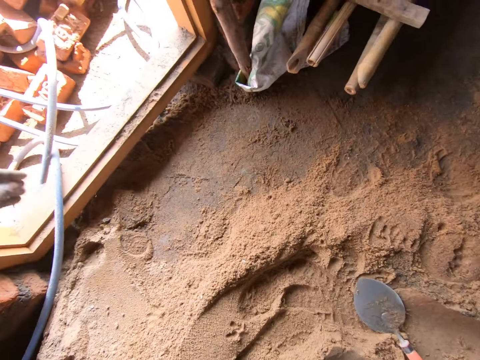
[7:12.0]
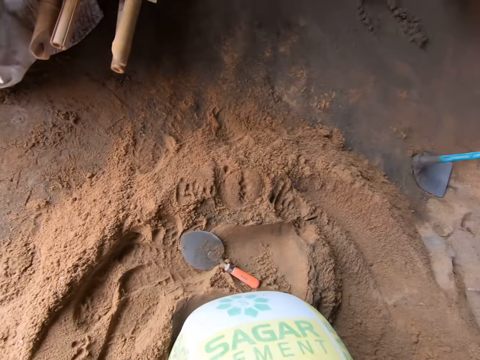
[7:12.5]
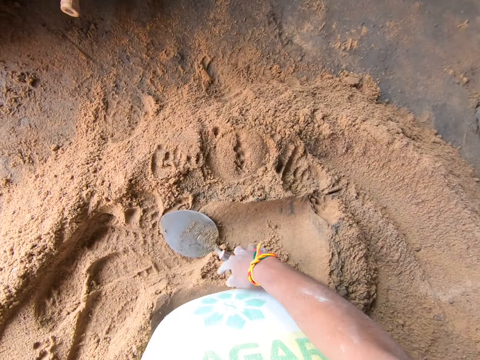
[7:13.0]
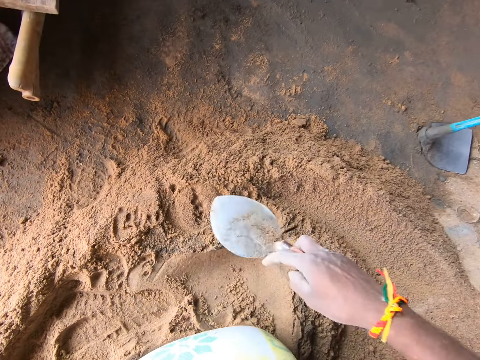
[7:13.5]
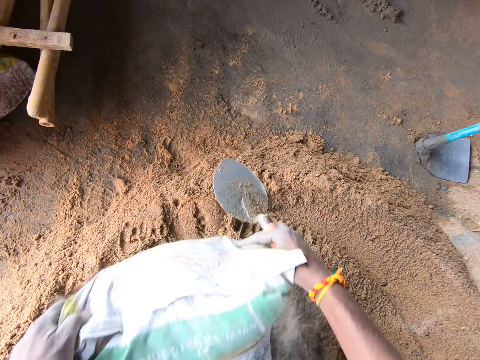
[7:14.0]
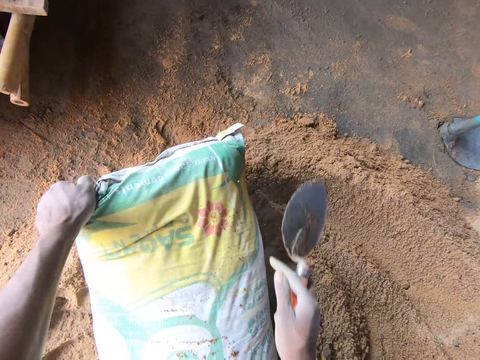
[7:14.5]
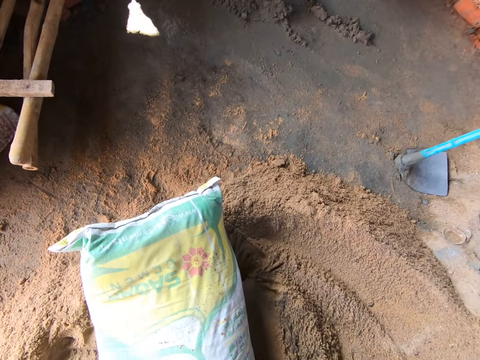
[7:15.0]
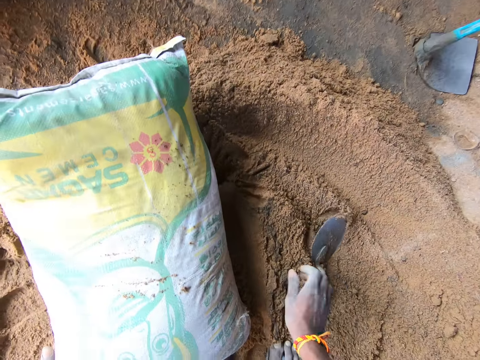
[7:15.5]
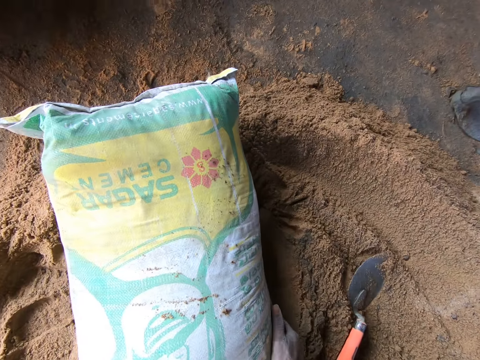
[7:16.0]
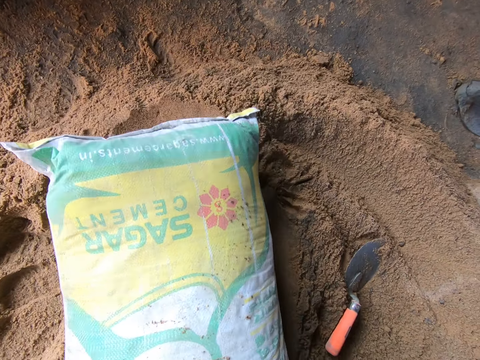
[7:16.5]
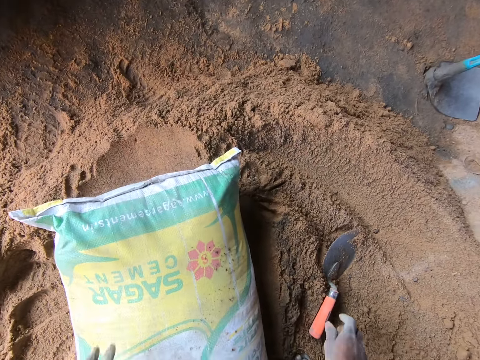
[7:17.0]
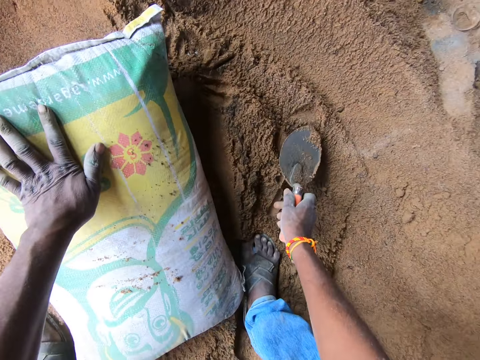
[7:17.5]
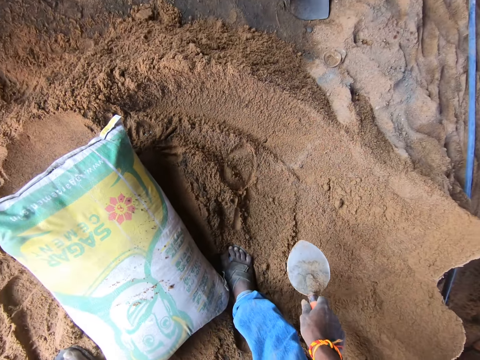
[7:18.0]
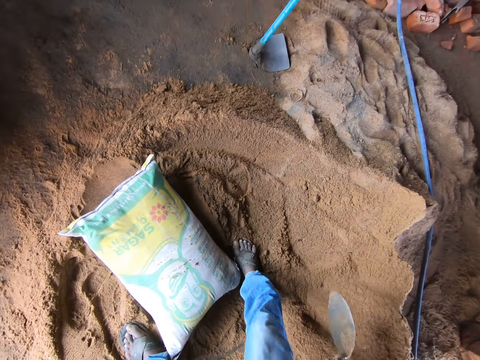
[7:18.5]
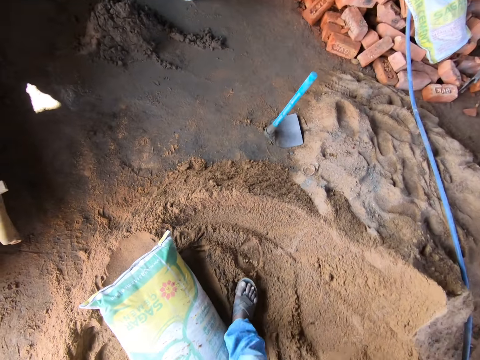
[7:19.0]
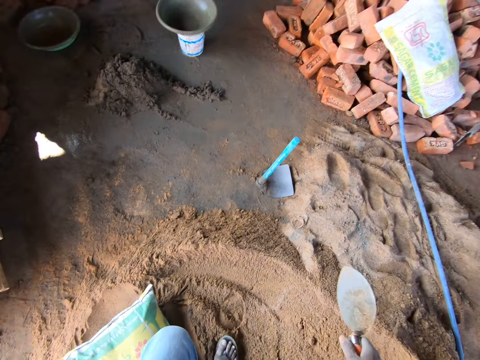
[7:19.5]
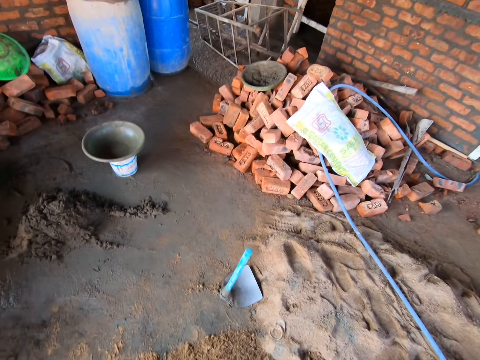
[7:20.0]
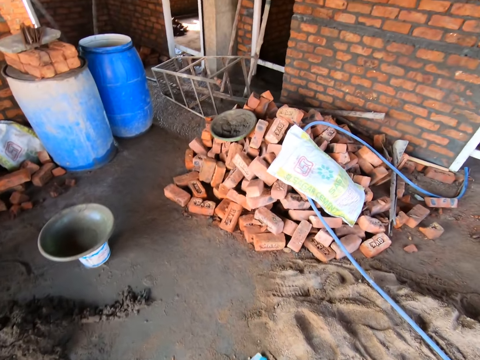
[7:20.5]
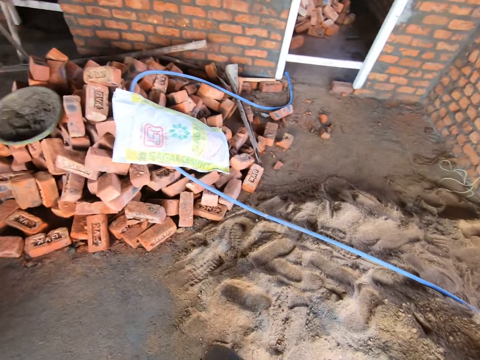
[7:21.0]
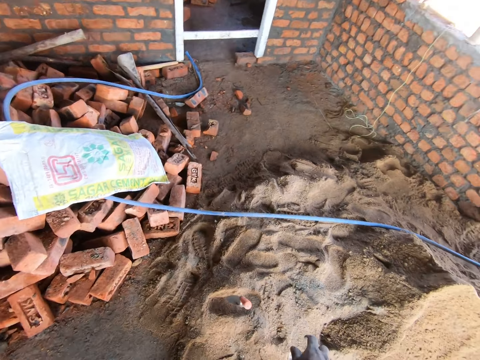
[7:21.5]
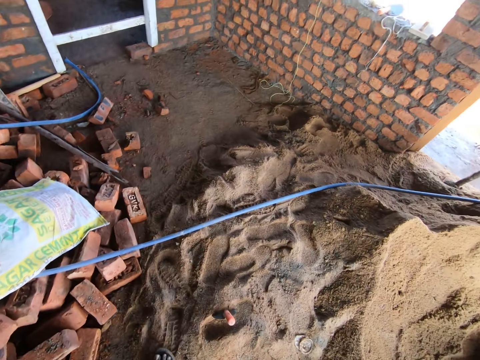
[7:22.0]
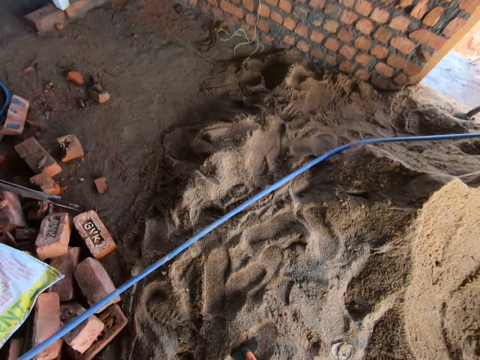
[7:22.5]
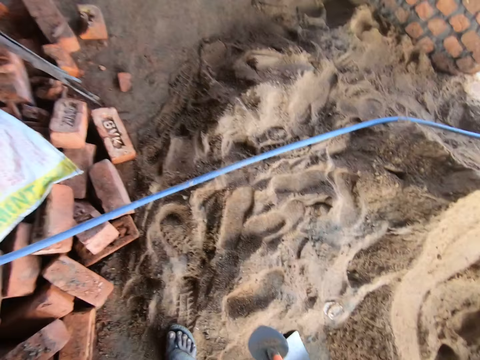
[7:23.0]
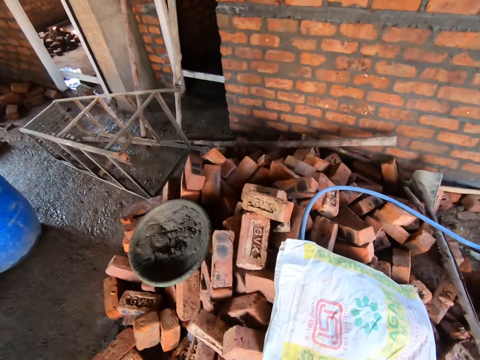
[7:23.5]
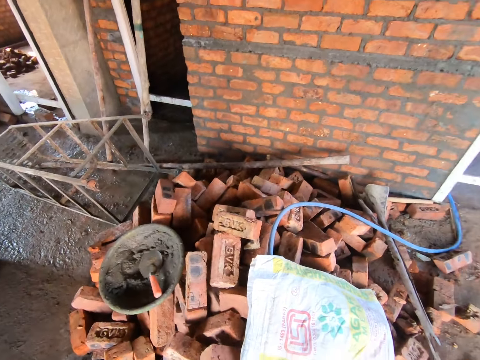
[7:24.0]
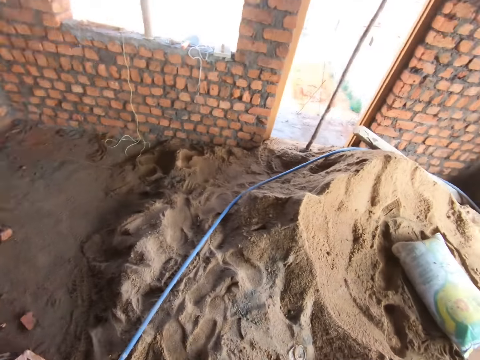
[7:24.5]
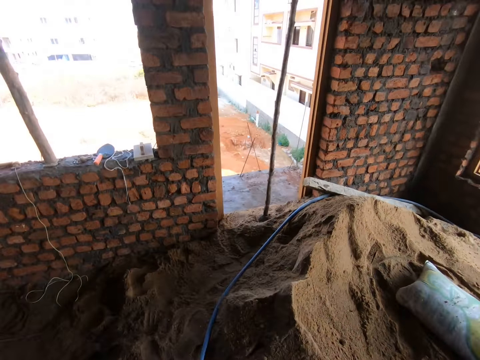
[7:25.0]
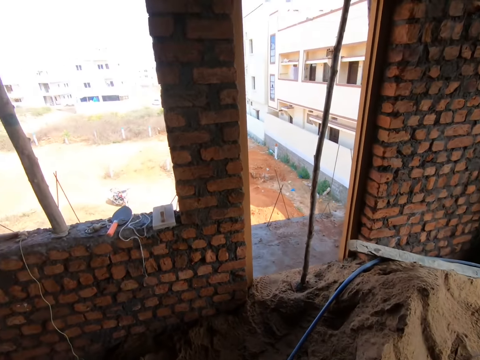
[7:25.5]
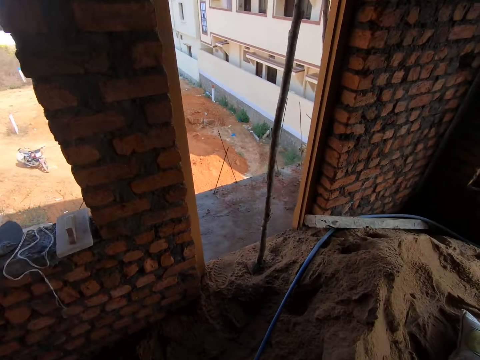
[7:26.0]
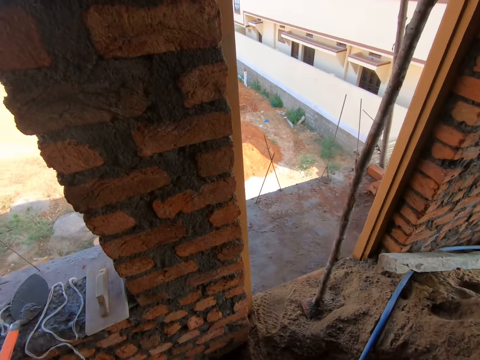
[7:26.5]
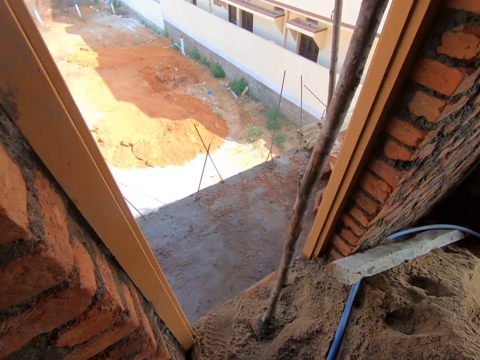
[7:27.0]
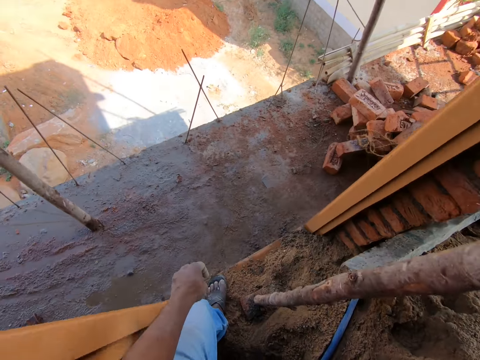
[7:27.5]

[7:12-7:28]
The camera wearer picks the thread from the sand. They pick the trowel from the sand. They drop the cement bag on the sand. They place the trowel on the sand. They move the cement bag on the sand. They pick up the trowel. They walk in the room. They drop the trowel on the sand. They pick the trowel from the sand. They throw the trowel in the basin with mortar. They walk in the room.

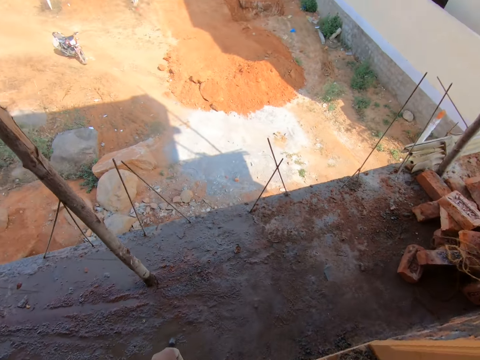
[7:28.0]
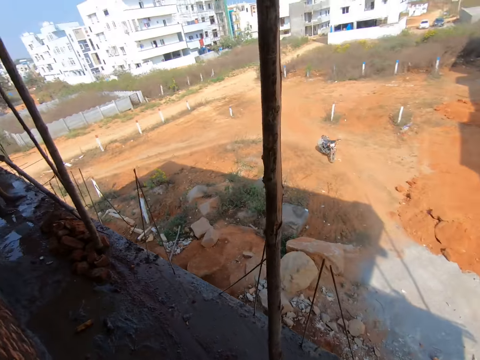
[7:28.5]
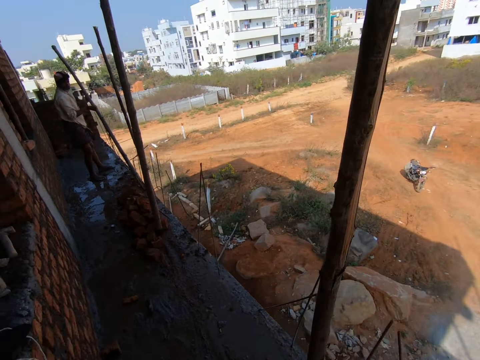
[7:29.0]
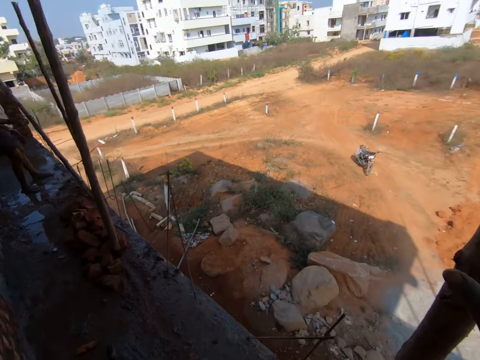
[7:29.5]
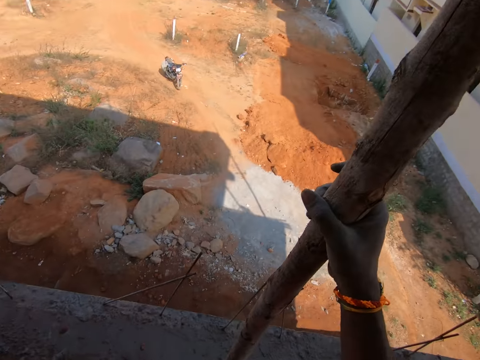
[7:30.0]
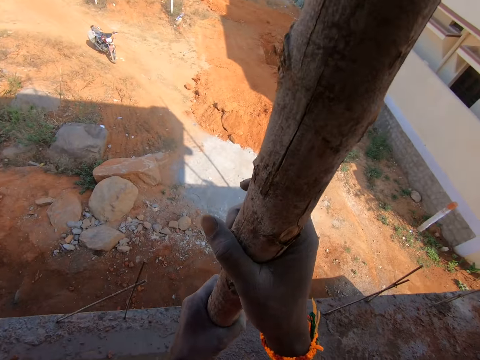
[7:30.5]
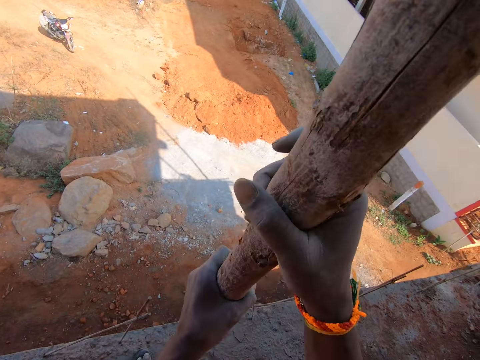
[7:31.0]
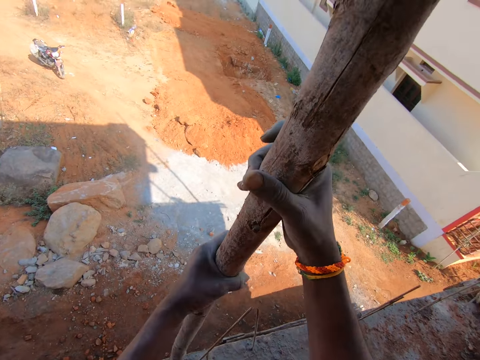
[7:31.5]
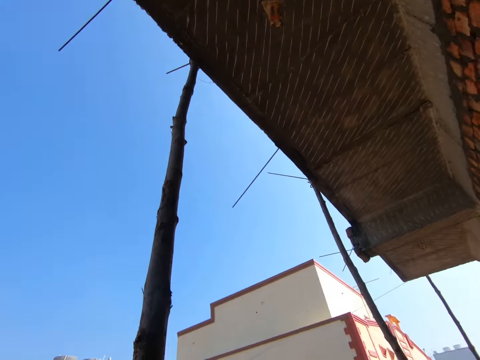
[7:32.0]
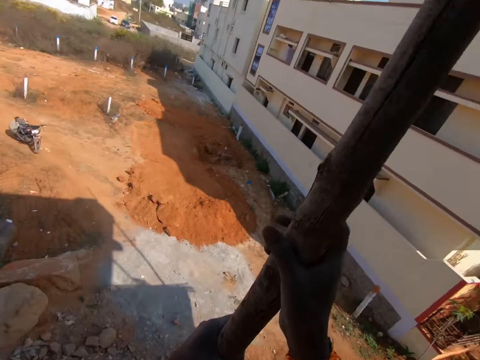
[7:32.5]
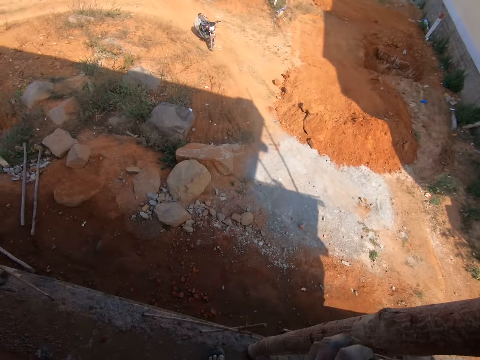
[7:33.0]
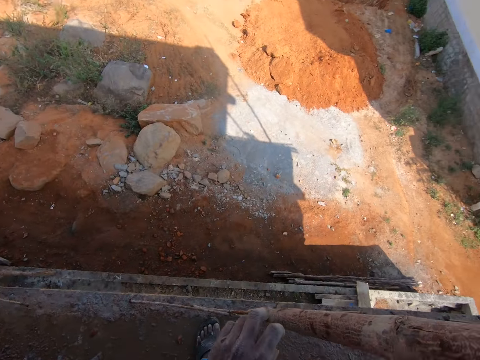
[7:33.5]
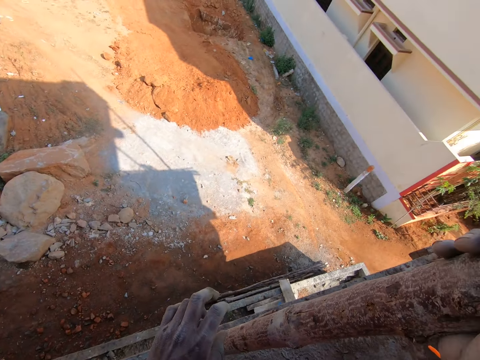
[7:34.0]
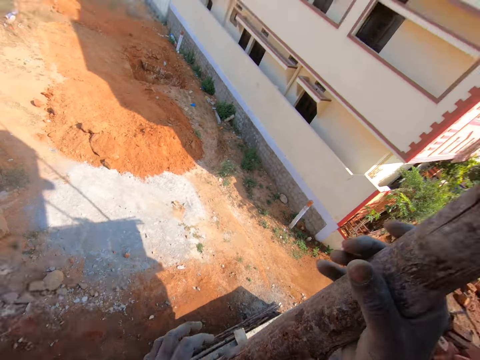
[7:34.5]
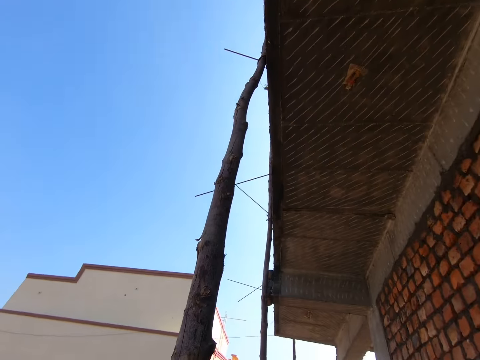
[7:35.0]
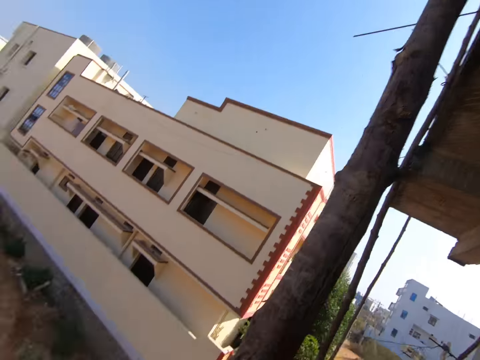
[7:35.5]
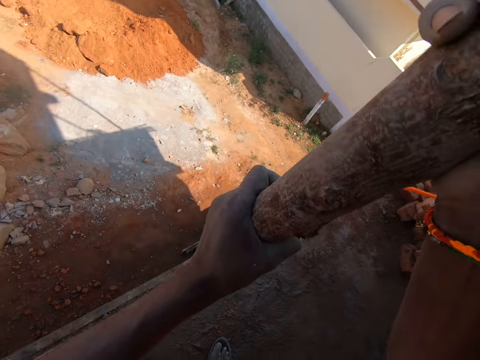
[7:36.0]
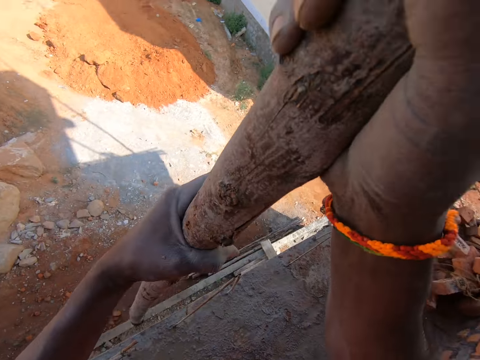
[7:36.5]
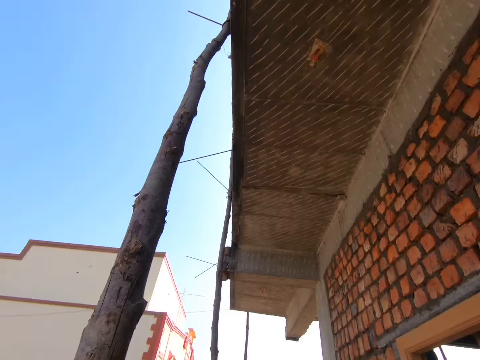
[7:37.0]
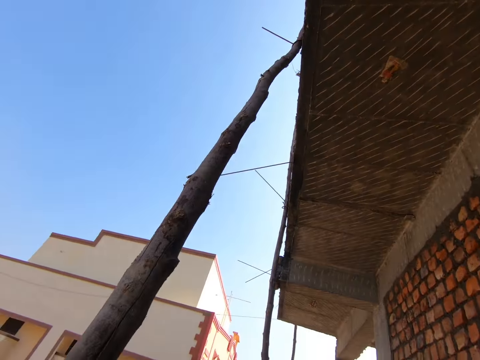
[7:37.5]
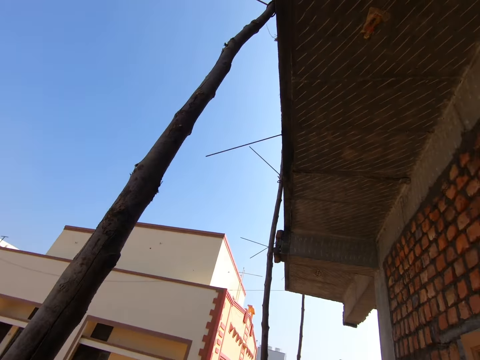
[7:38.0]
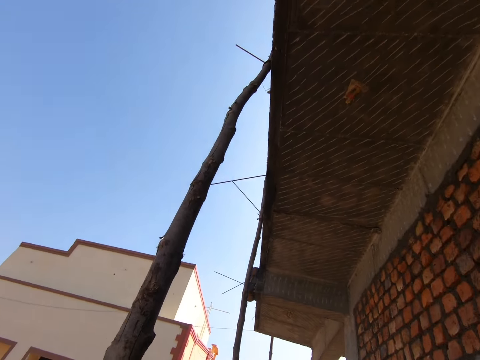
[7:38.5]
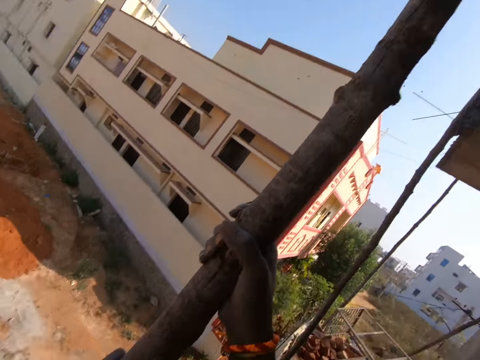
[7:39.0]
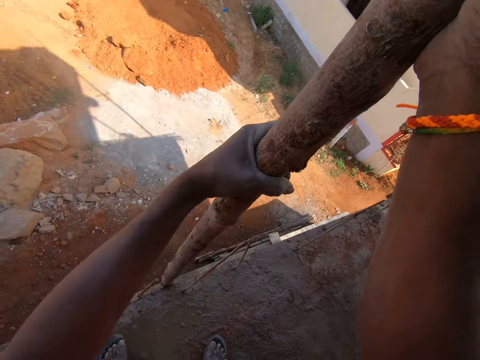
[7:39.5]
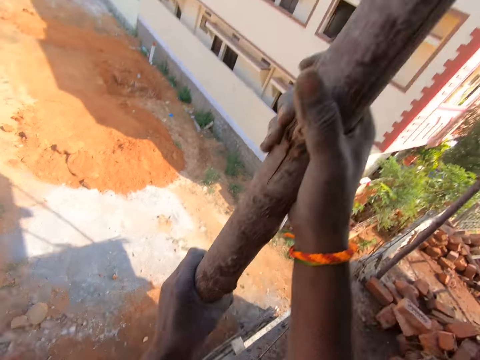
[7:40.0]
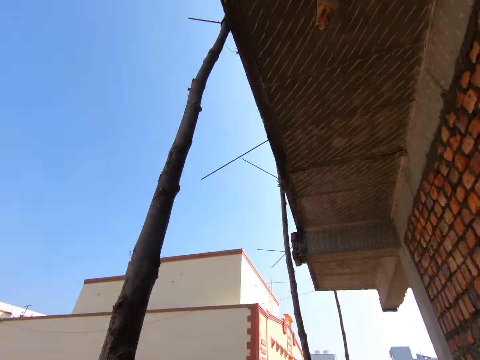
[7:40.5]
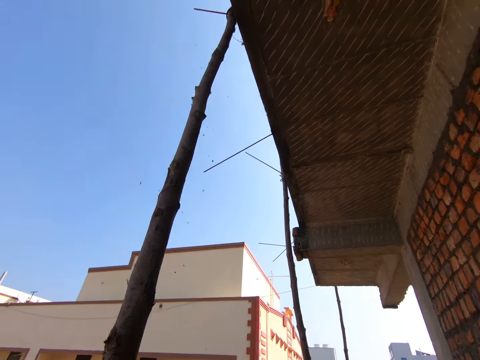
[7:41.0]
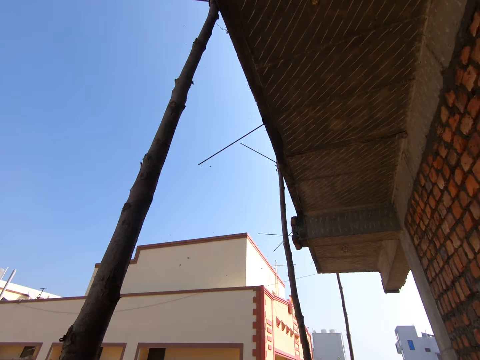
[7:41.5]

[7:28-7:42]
The camera wearer walks out of the room. They hold on to the log or wood with both hands. They lift up the log. They twist the log out with both hands. They remove the wood.
